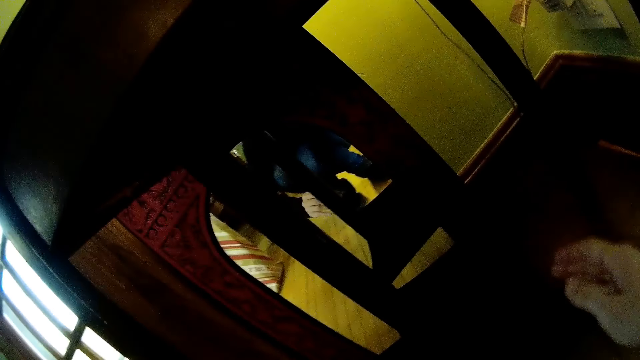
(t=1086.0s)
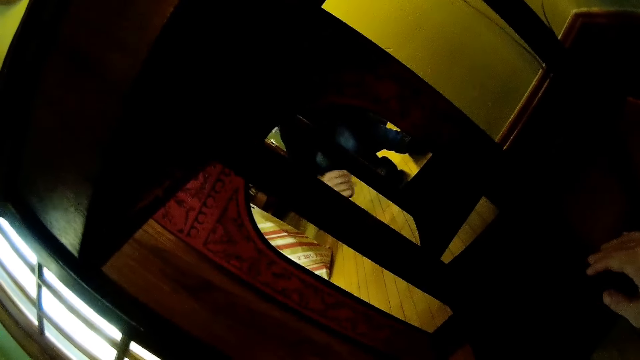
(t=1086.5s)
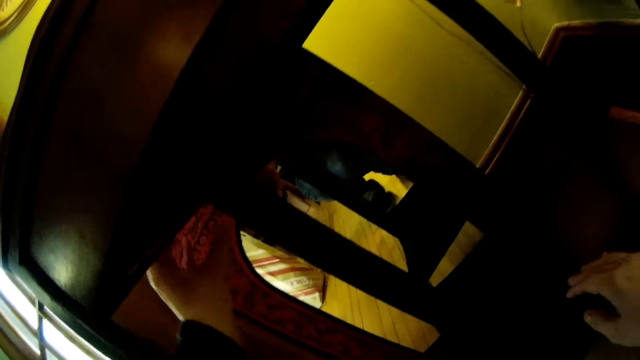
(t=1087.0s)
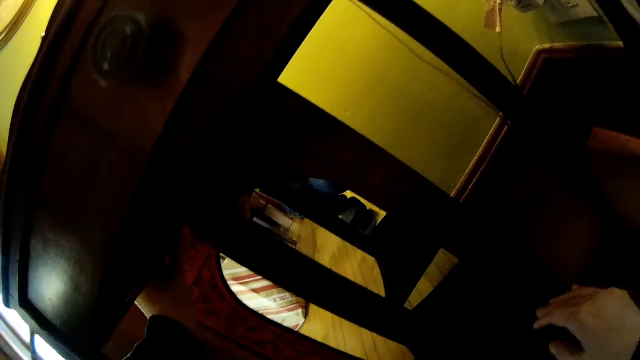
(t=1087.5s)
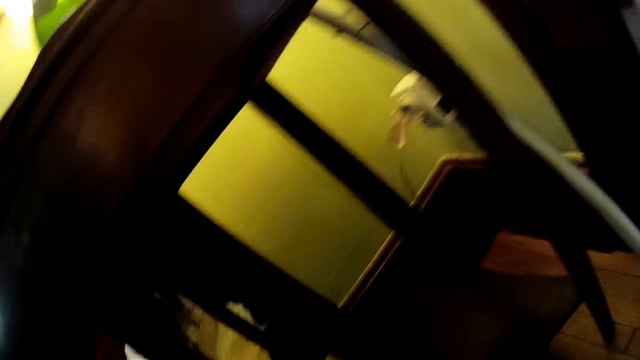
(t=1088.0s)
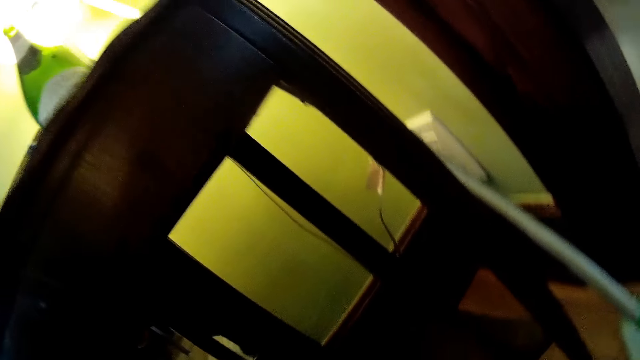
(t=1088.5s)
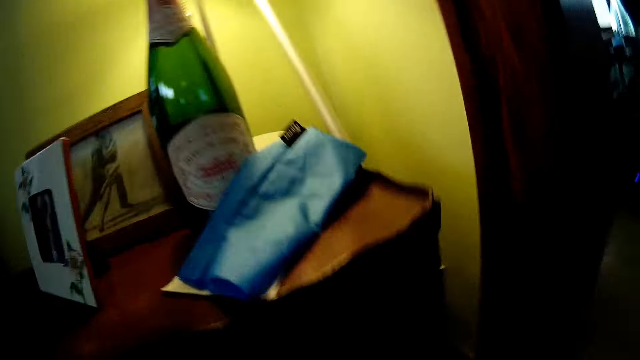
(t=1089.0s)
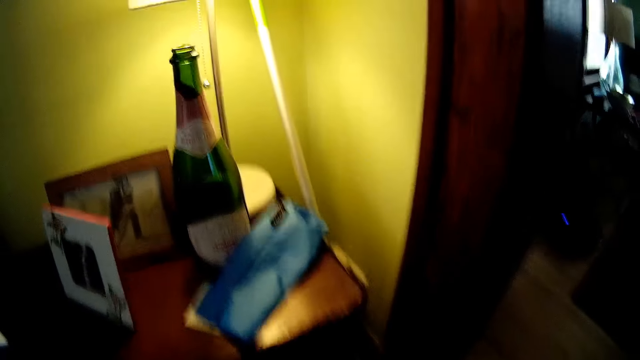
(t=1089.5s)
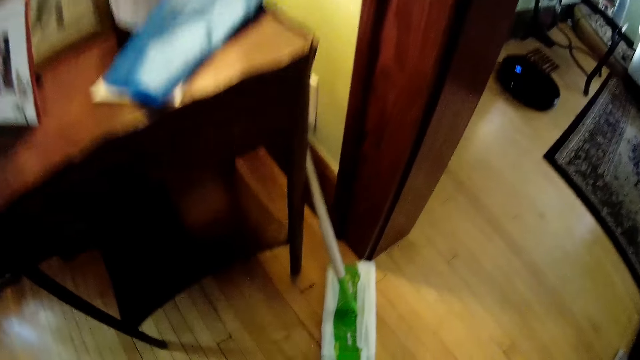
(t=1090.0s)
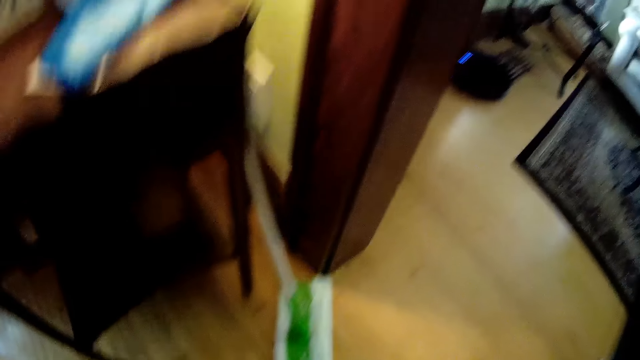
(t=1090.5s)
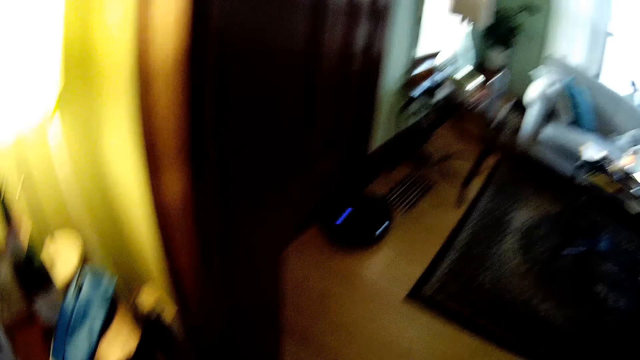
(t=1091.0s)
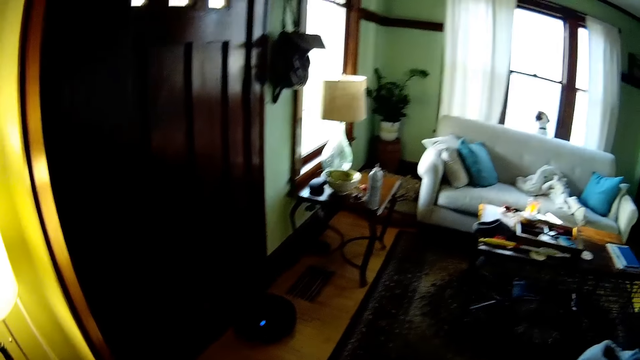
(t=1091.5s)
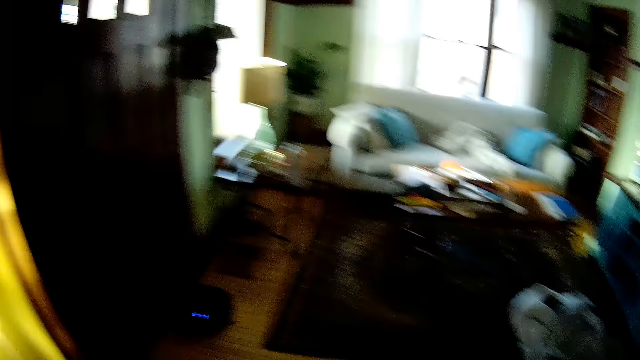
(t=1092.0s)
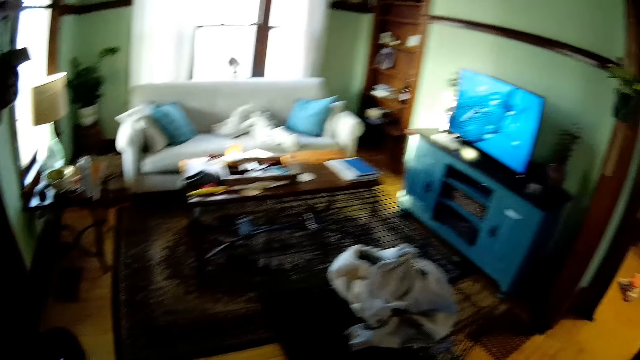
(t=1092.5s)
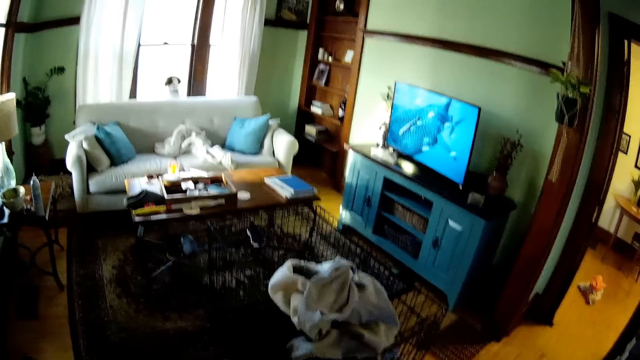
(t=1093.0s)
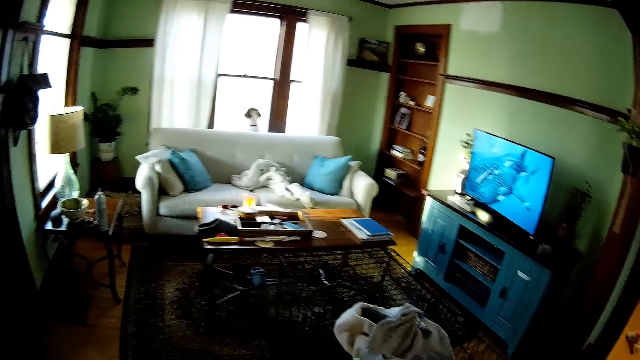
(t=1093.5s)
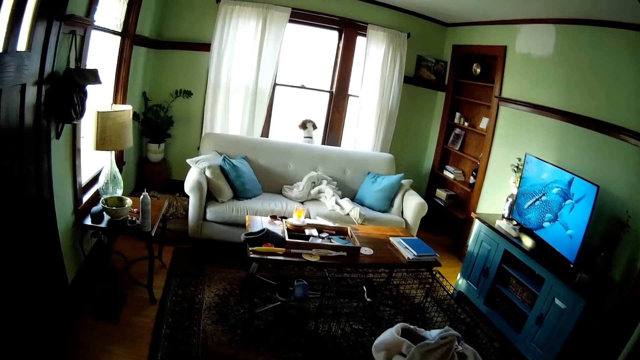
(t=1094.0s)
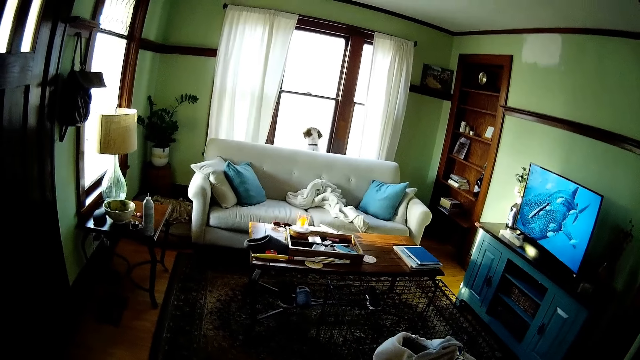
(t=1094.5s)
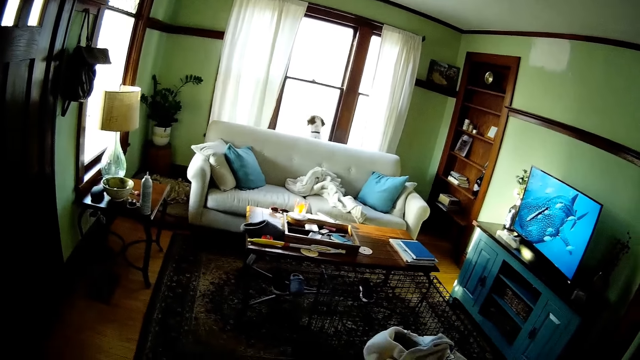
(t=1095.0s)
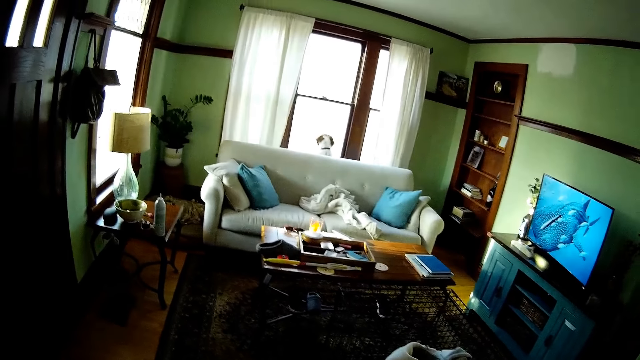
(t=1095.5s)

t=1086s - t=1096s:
The camera wearer looks around. She holds the table and stands up. She adjusts the camera with her left hand.

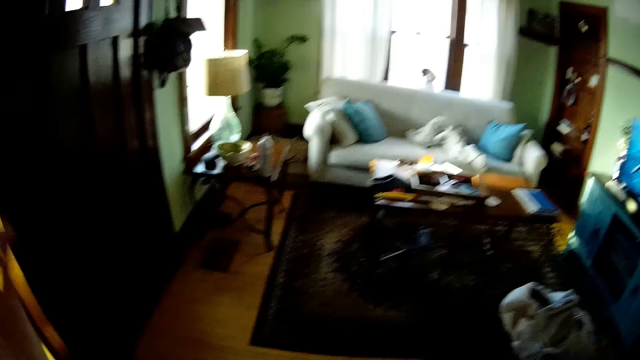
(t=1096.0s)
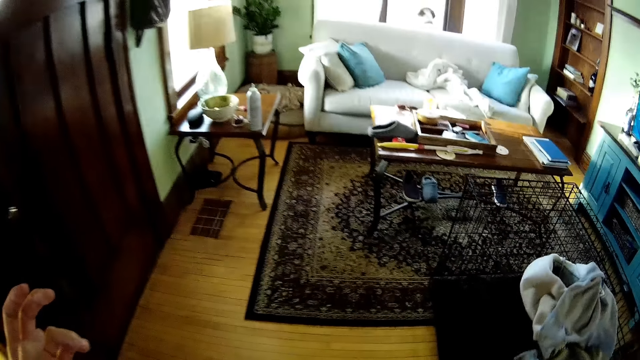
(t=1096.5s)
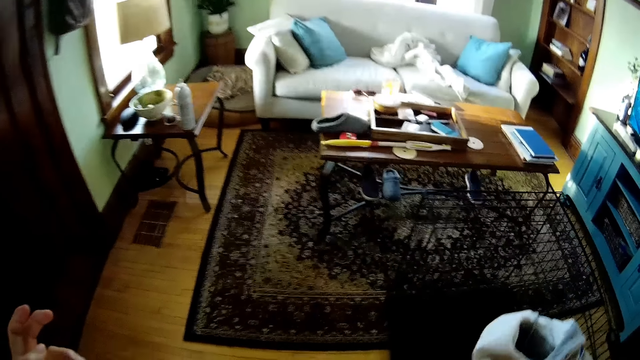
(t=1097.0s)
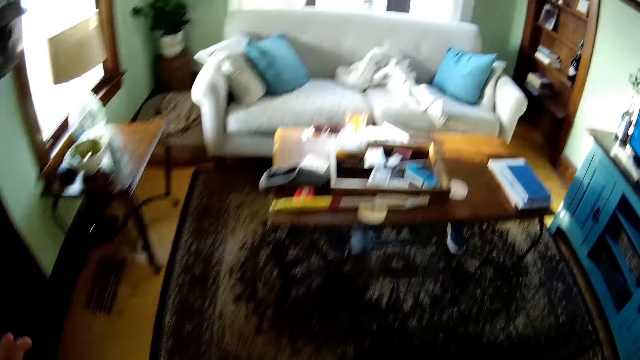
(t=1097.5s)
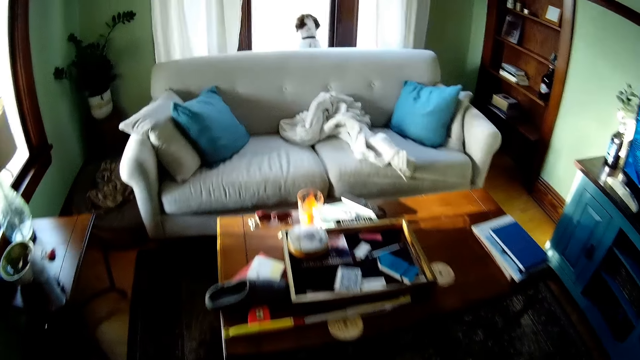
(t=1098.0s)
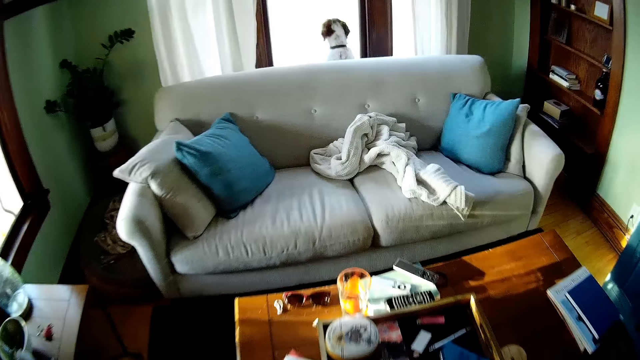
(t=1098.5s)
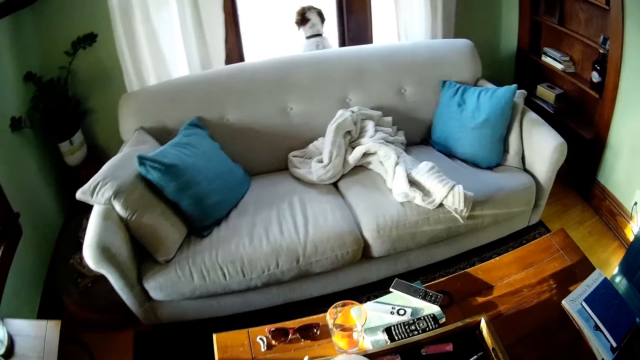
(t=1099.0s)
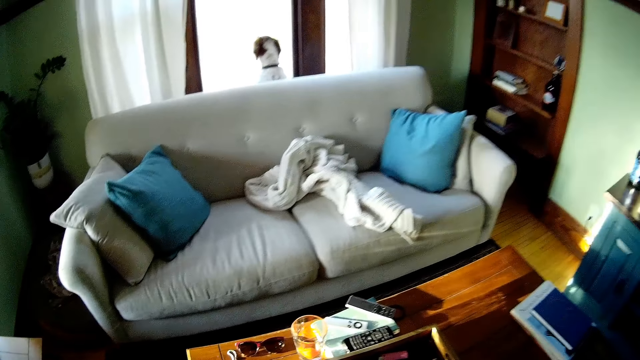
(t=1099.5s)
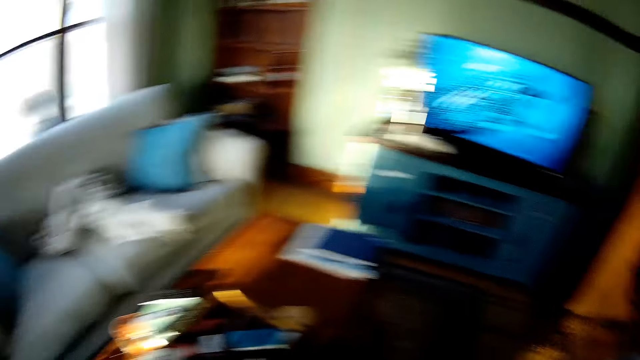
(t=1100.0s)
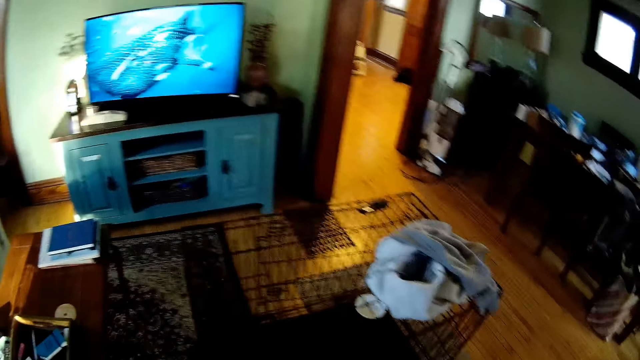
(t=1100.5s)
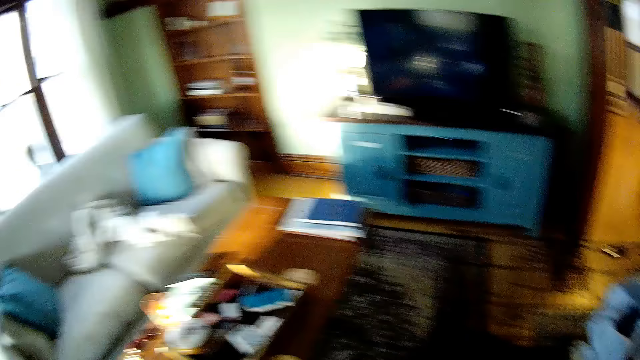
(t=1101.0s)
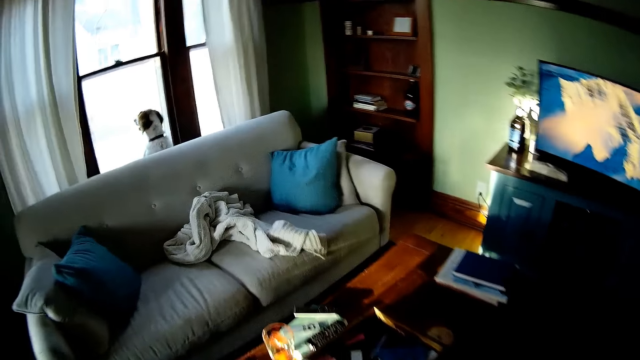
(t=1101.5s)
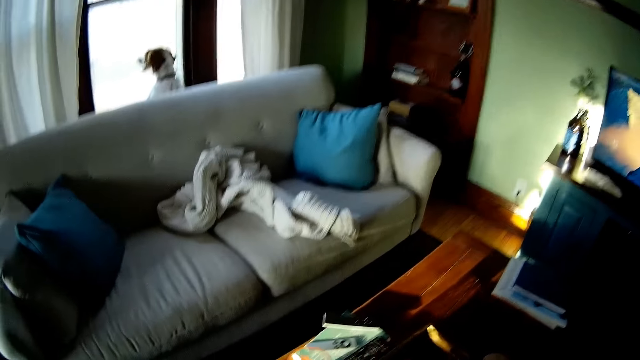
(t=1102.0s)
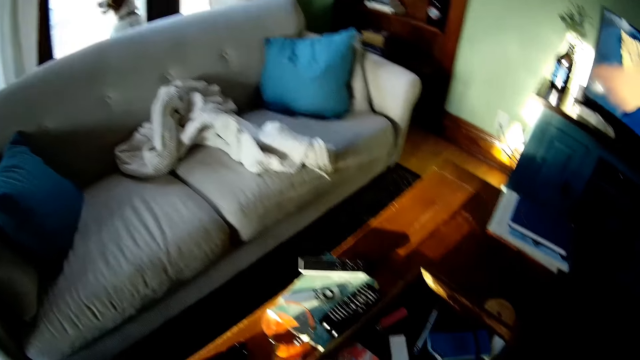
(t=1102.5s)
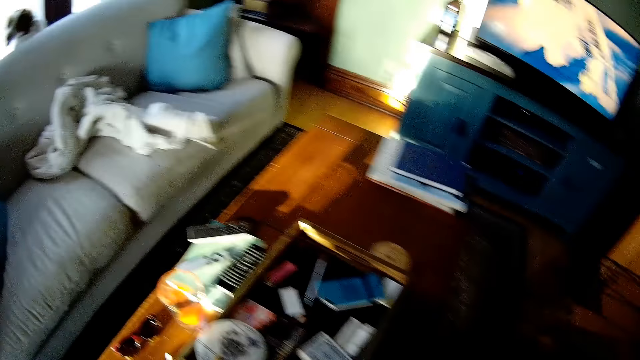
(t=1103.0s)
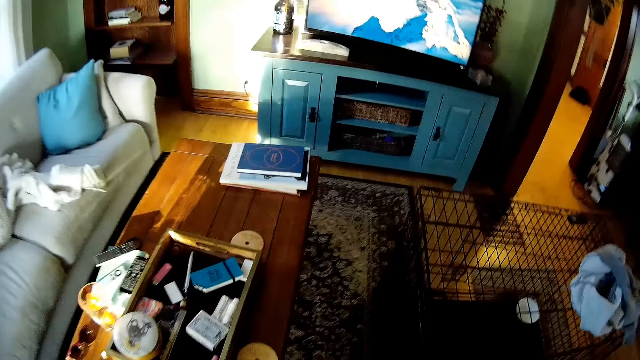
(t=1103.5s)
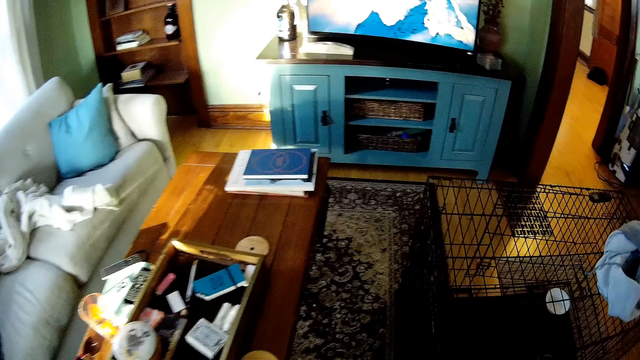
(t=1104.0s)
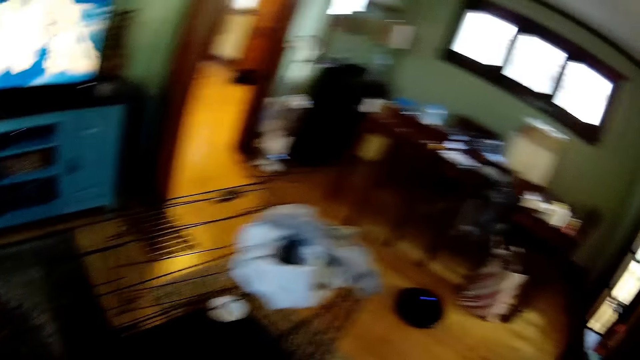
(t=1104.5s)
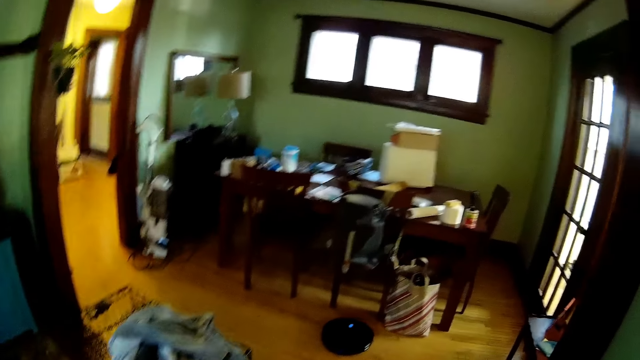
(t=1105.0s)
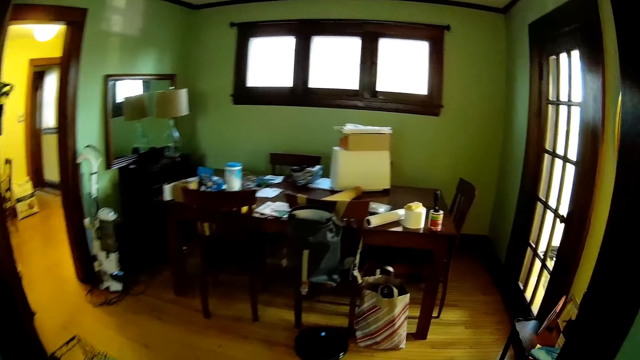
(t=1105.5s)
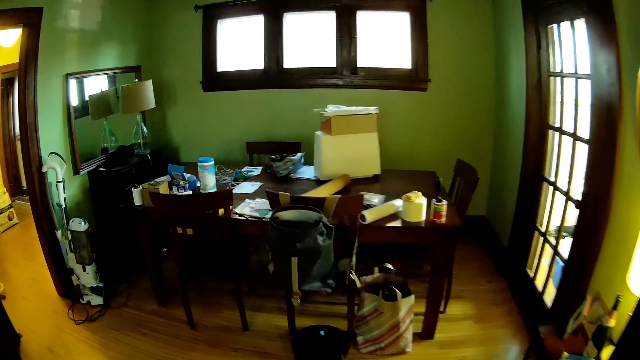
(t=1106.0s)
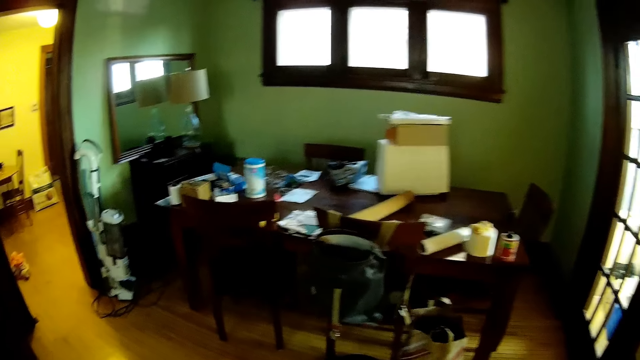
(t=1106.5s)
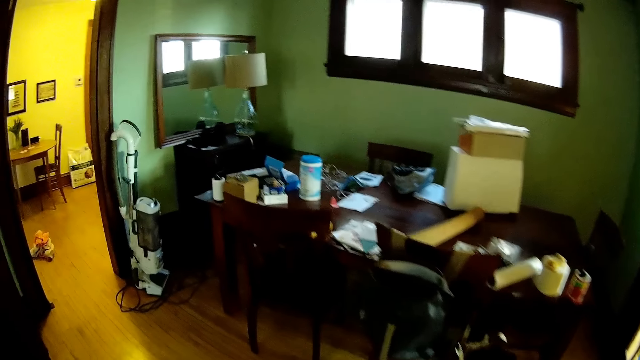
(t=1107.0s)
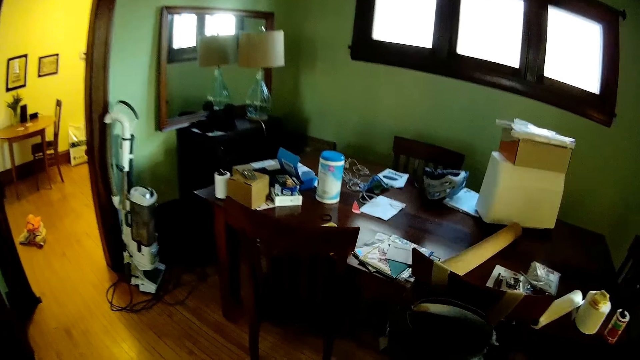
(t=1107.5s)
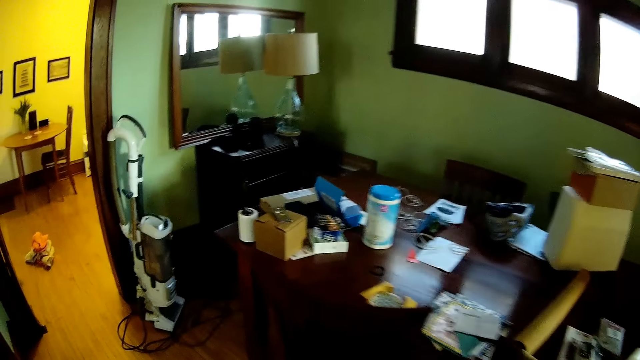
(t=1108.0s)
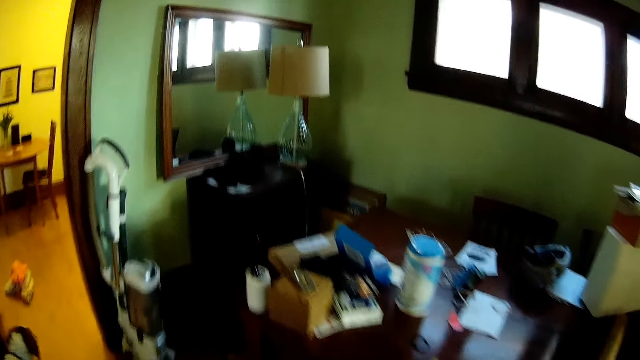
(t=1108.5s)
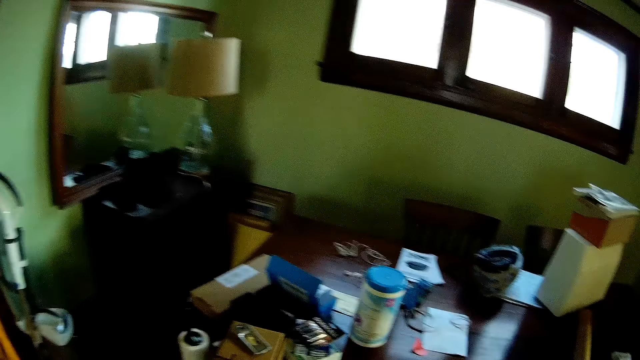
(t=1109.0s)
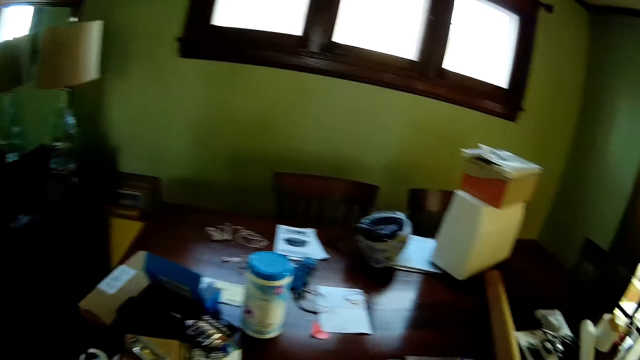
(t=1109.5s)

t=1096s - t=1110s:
The camera wearer walks around in the house. They look around in the house. They walk around in the house.
